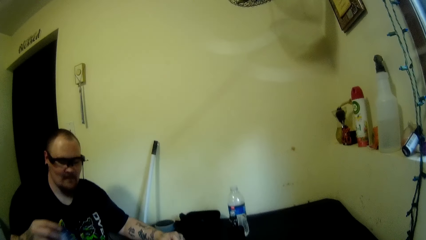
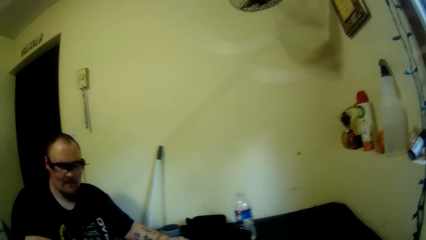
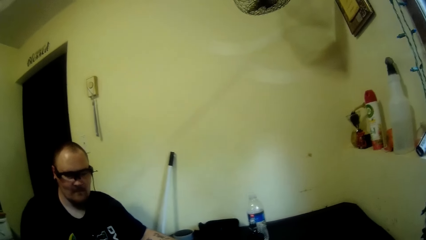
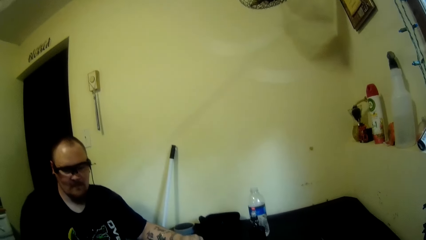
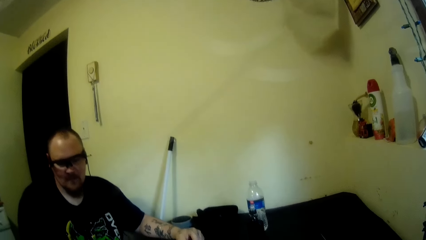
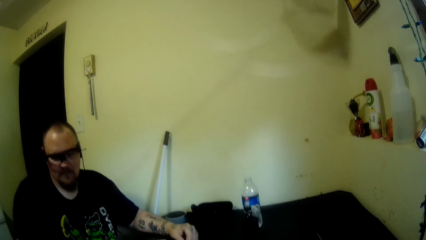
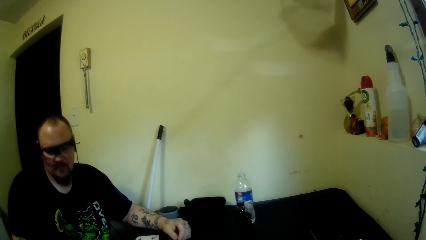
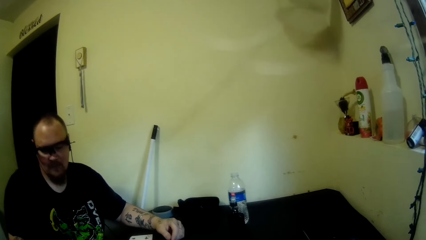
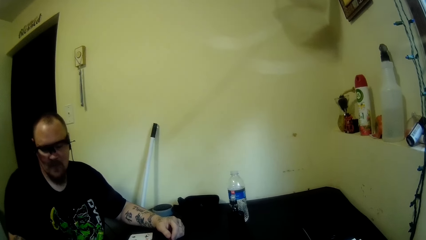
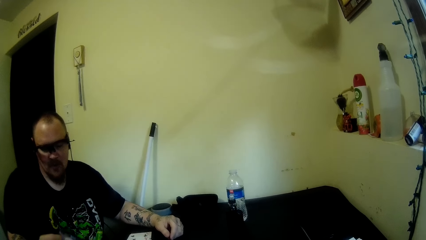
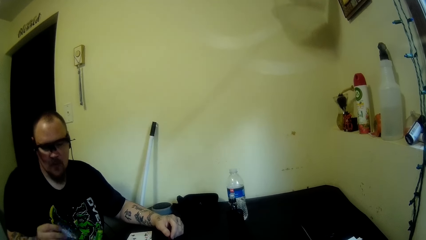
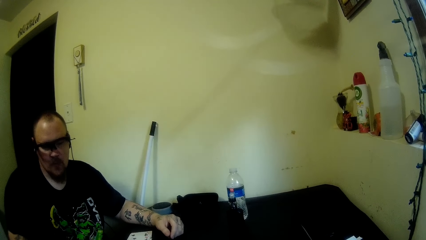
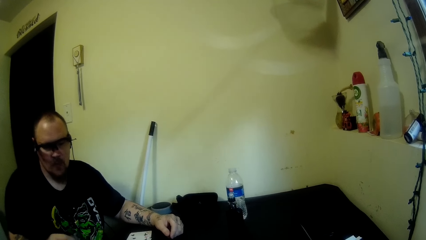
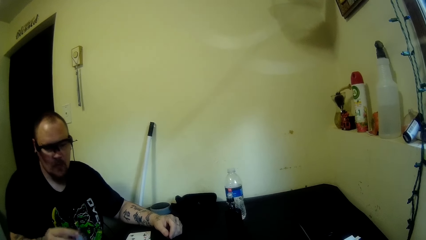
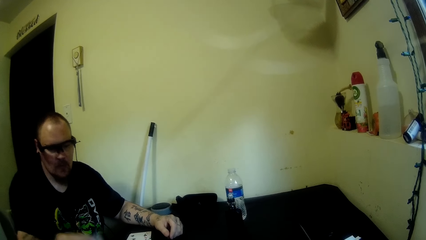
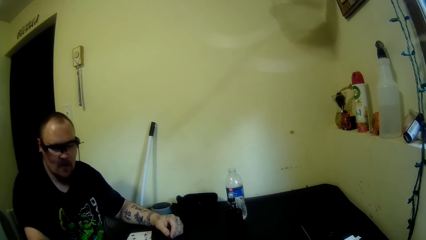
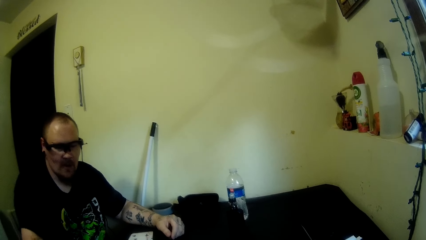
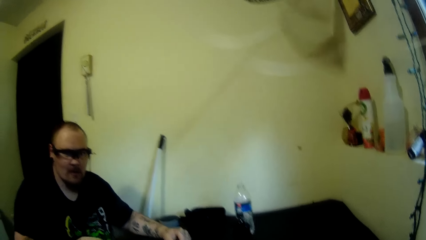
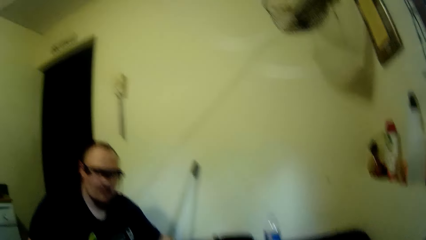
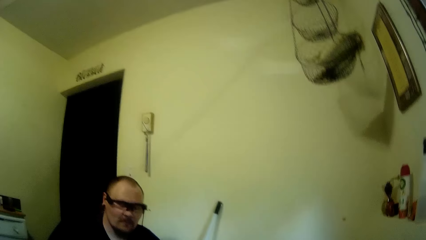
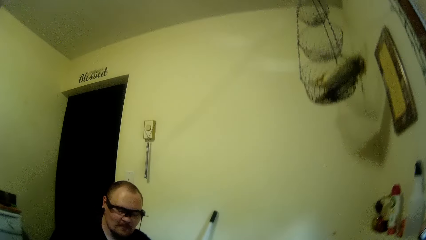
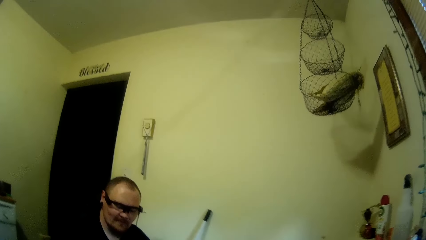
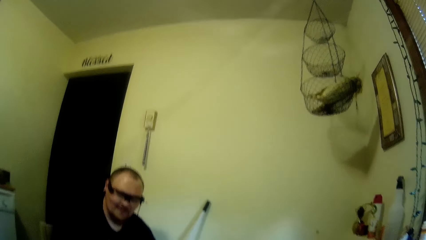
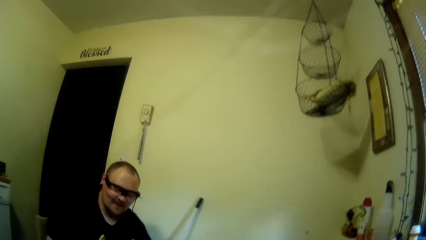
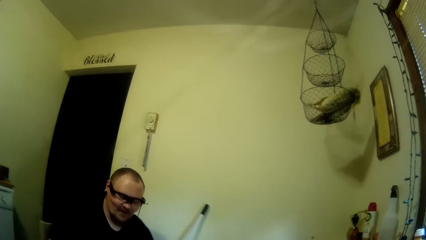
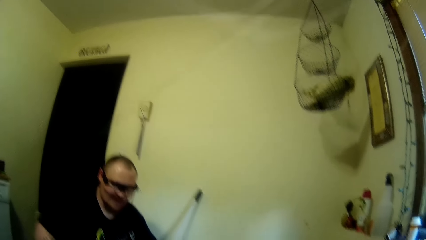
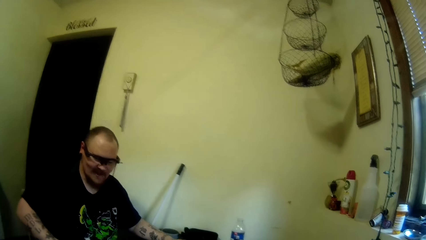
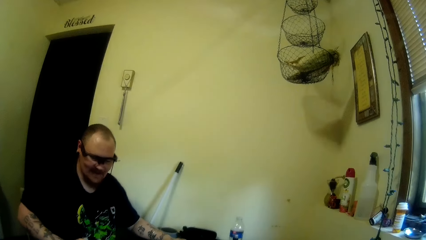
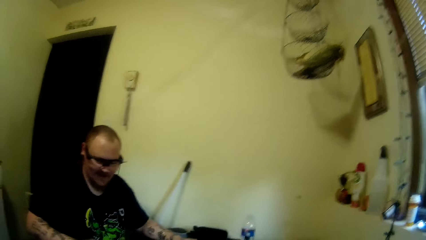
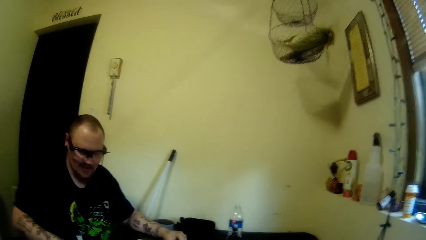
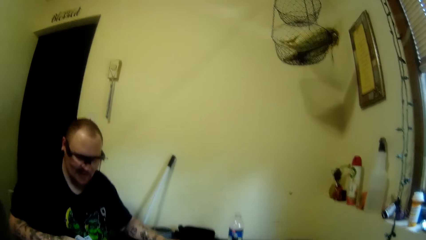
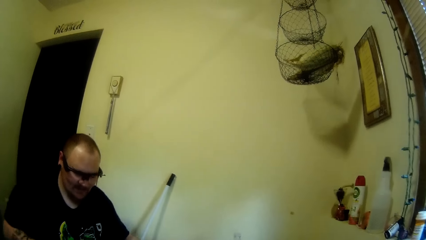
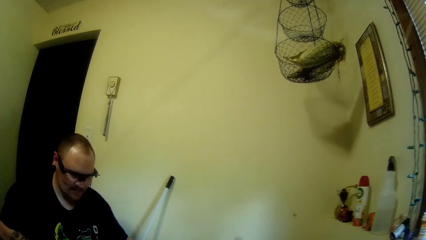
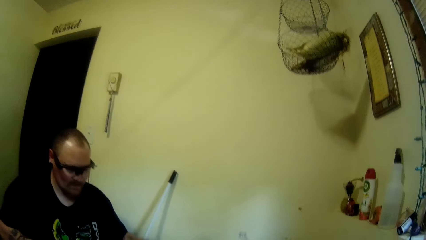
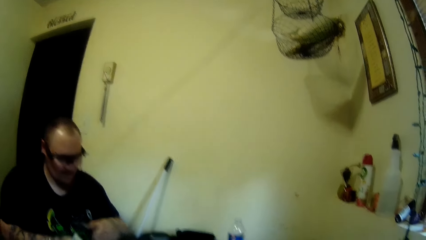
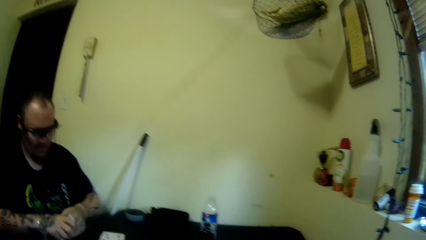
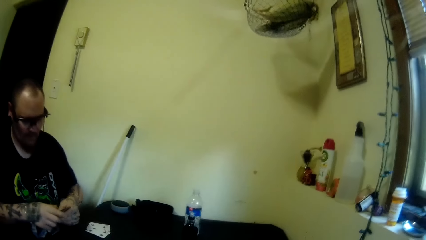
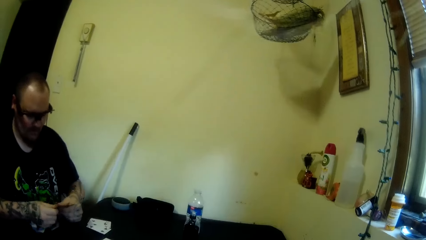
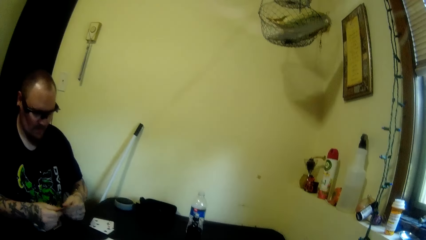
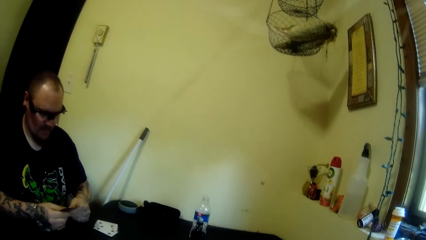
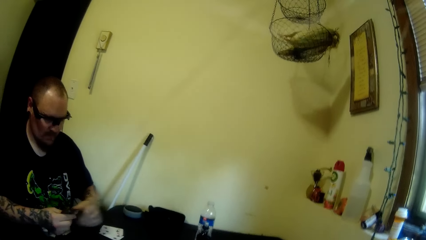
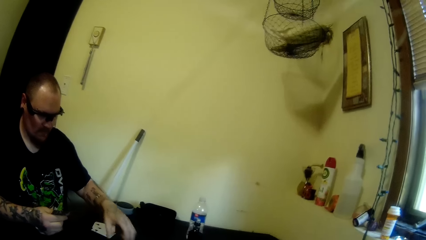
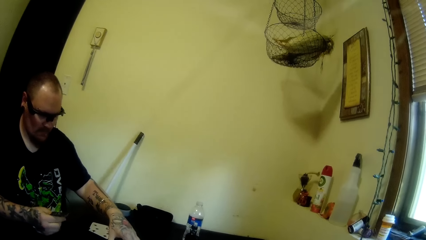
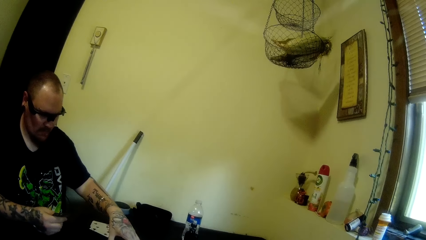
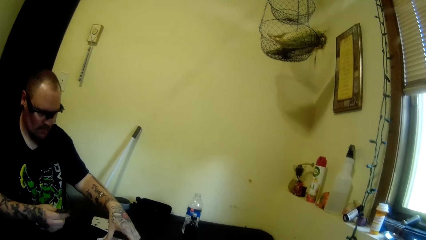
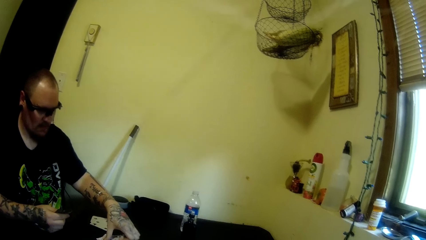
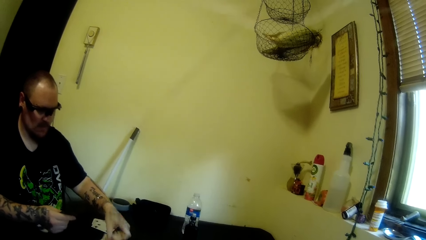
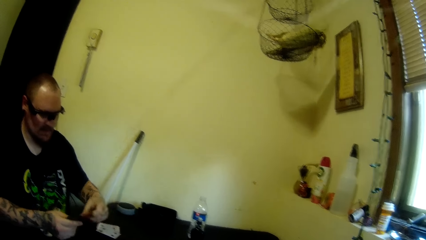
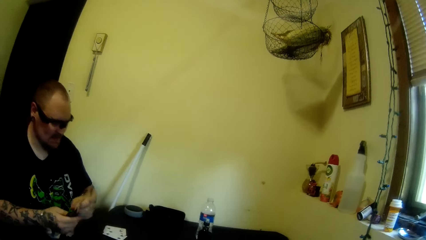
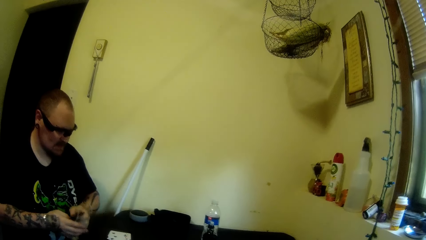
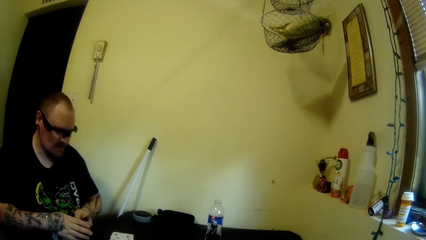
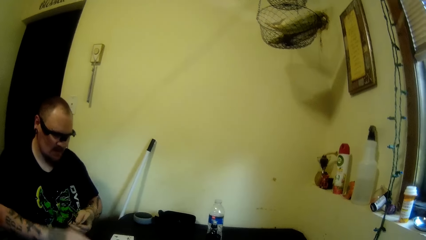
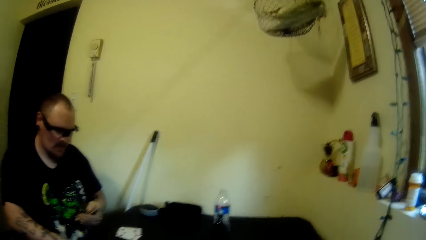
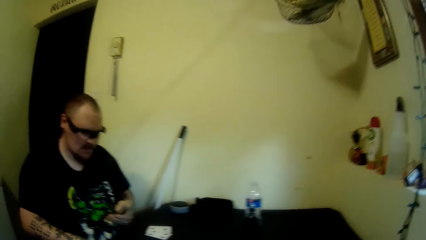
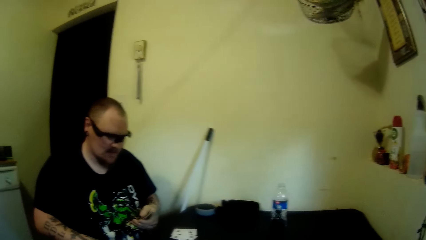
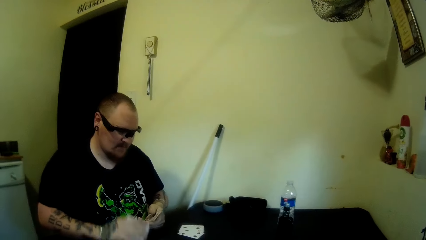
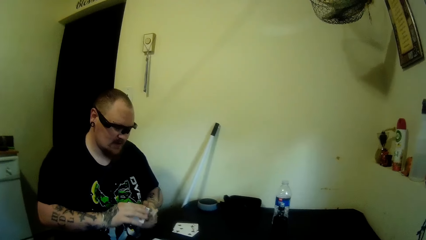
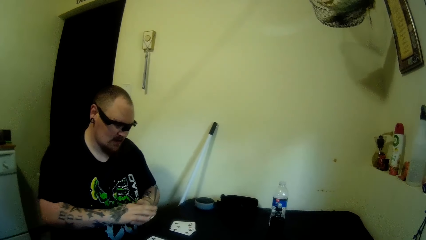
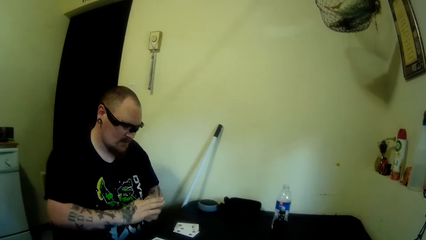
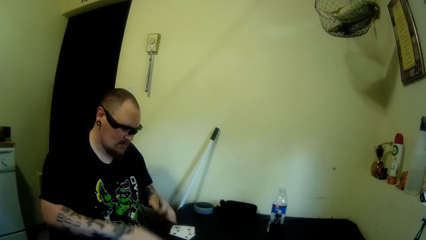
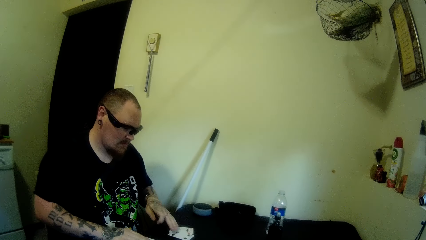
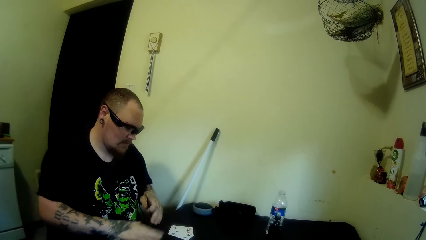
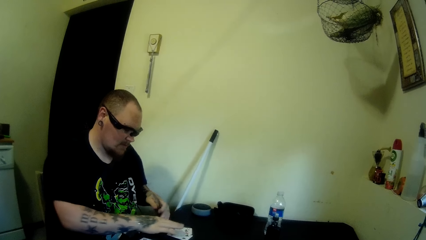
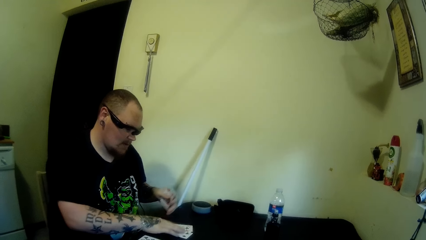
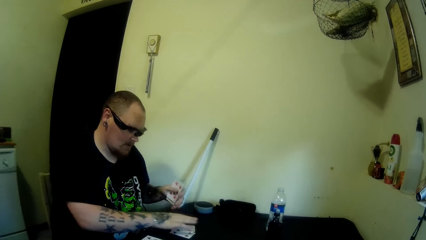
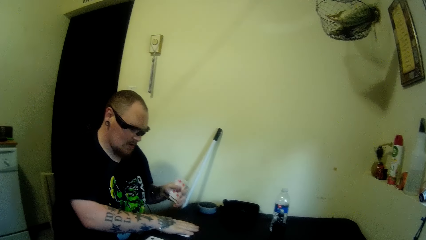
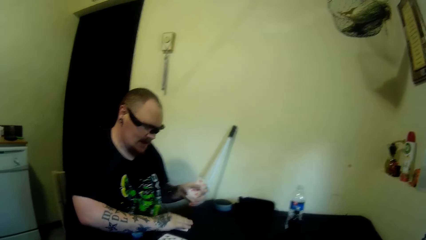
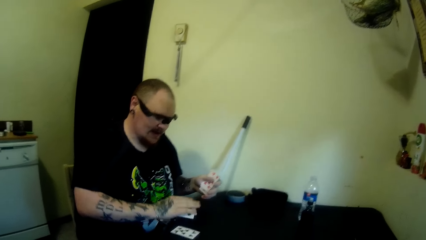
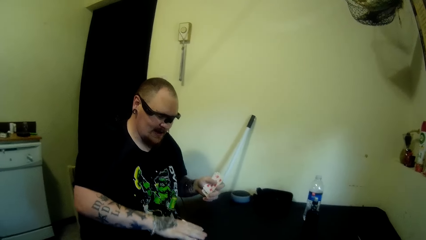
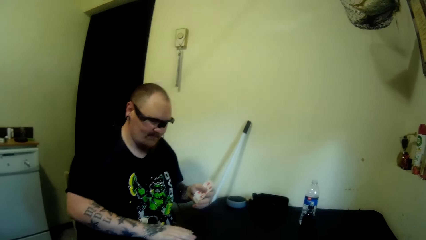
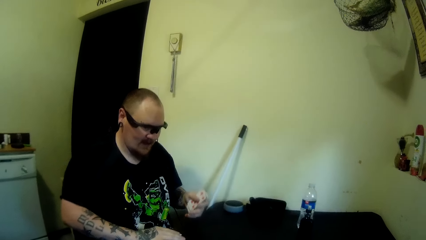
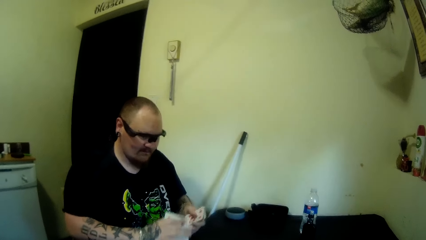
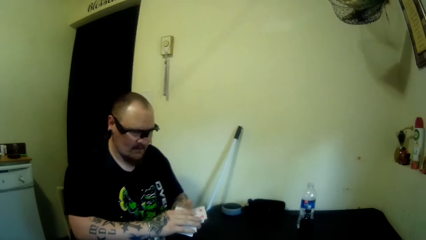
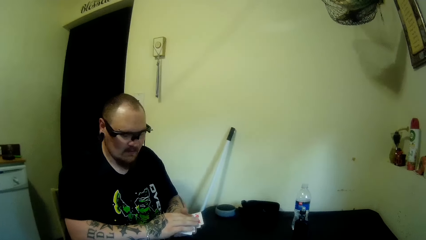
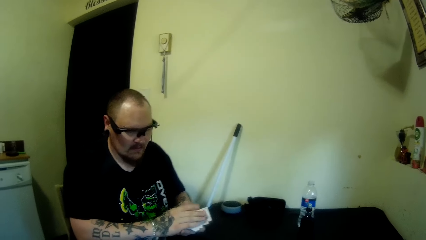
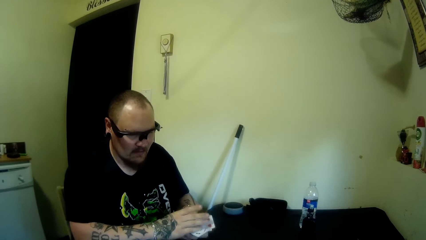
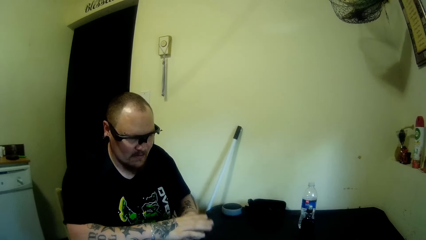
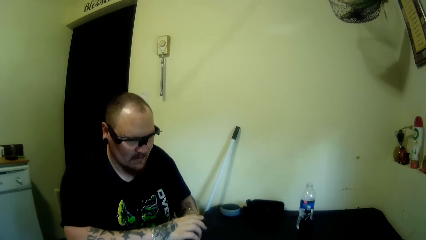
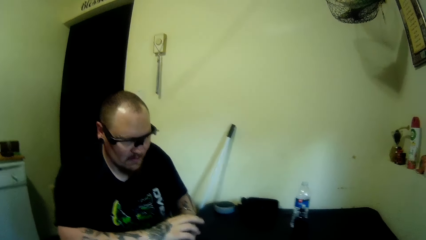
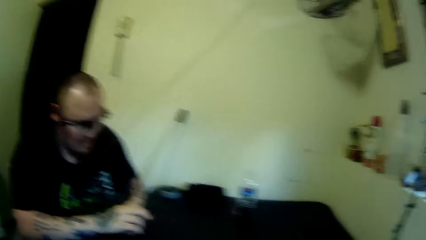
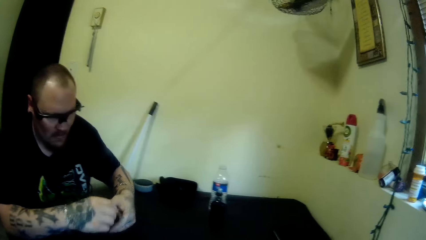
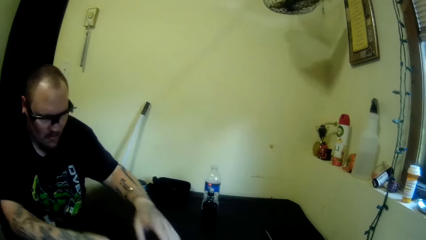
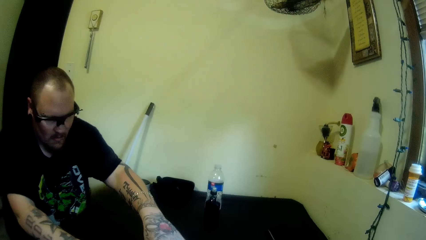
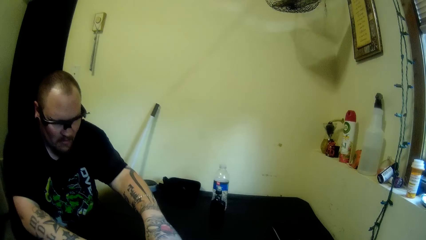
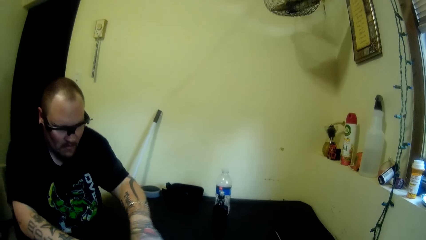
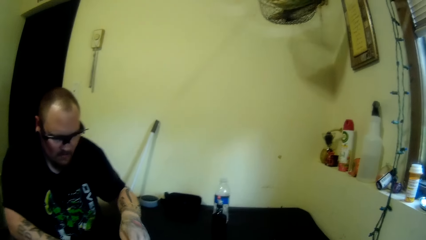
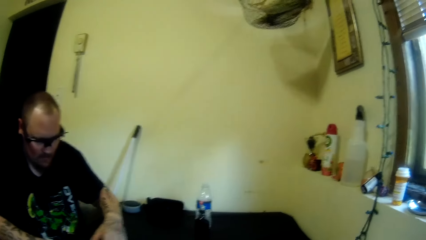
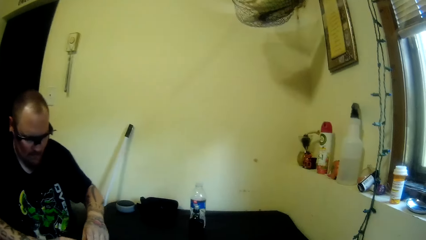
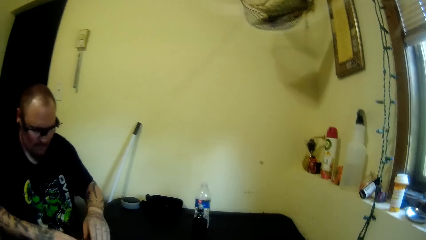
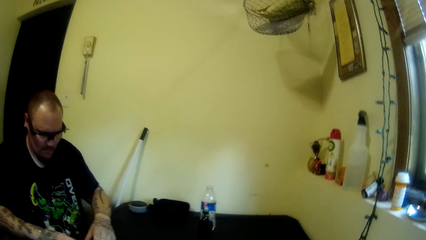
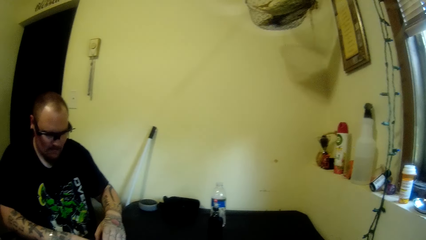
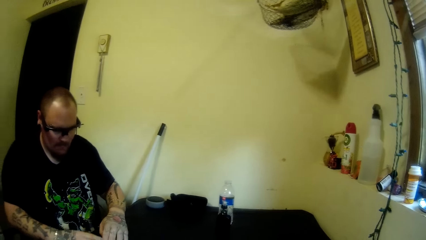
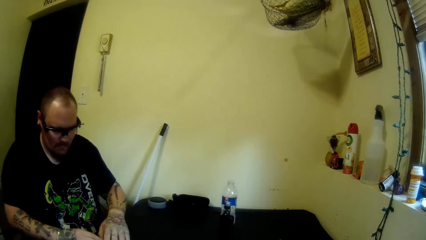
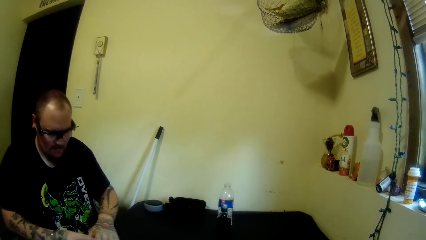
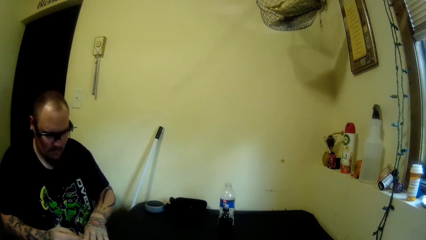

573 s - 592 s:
A man holds a card. The man holds his cards with both hands. He picks another card from the table with his left hand and passes the cards to the left hand. He picks another card from the table with his right hand. He picks some cards from the table with his right hand. He arranges his cards with both hands and holds the cards. He puts the cards on the table and packs more cards with both hands.
